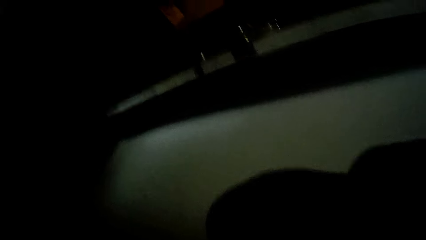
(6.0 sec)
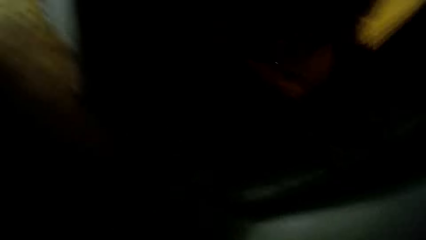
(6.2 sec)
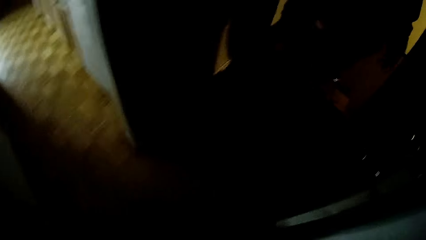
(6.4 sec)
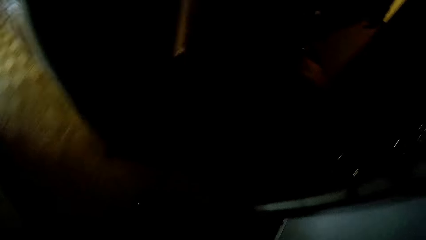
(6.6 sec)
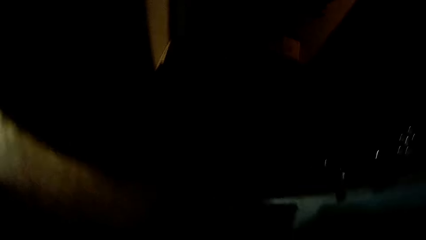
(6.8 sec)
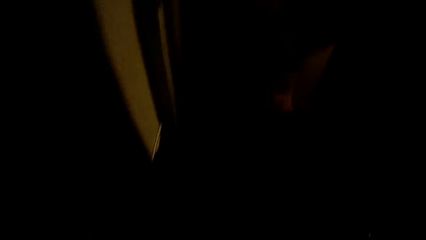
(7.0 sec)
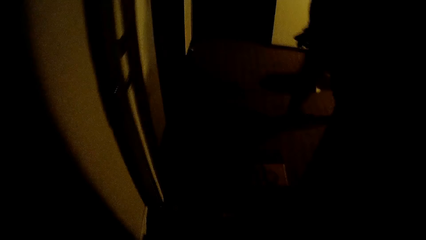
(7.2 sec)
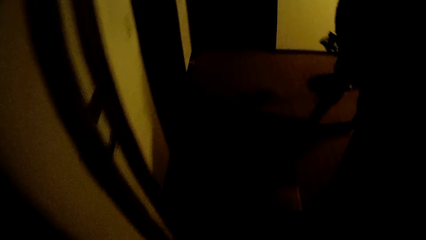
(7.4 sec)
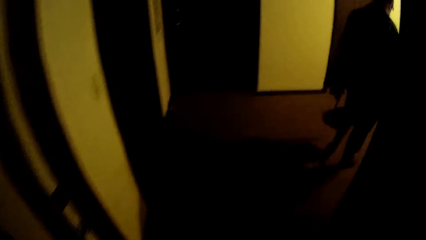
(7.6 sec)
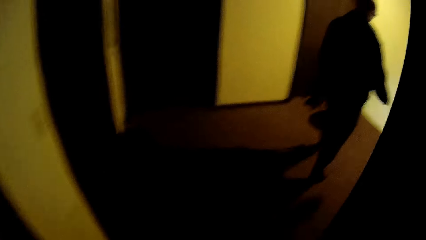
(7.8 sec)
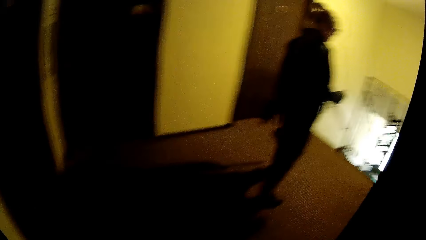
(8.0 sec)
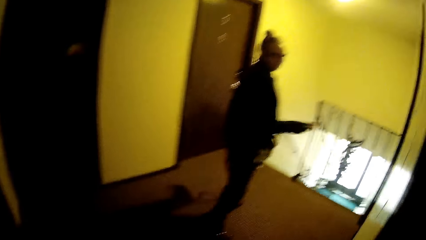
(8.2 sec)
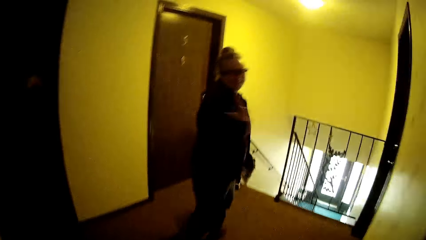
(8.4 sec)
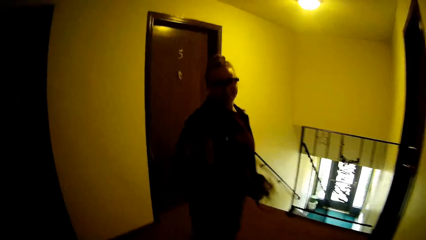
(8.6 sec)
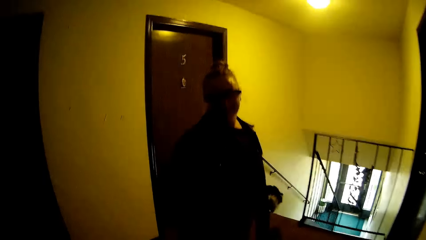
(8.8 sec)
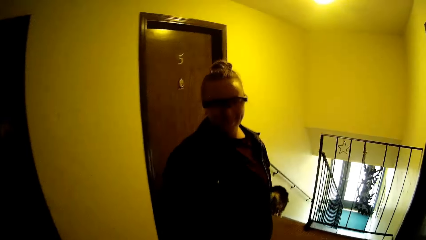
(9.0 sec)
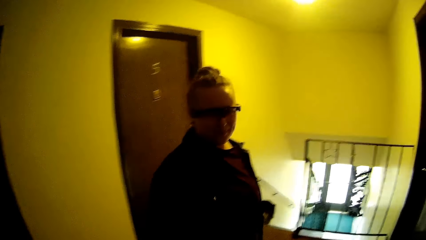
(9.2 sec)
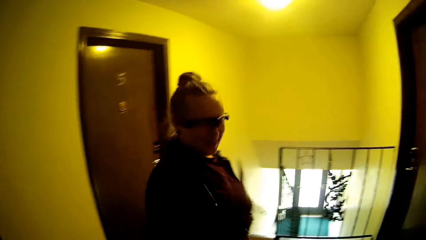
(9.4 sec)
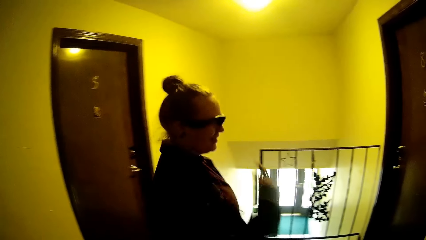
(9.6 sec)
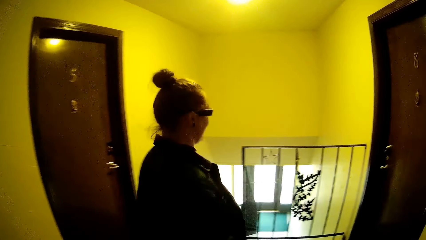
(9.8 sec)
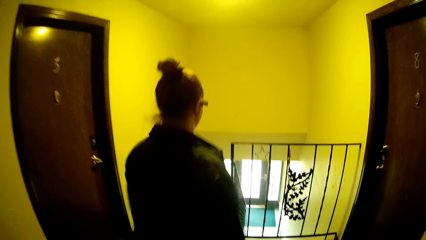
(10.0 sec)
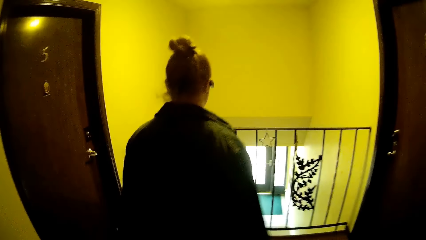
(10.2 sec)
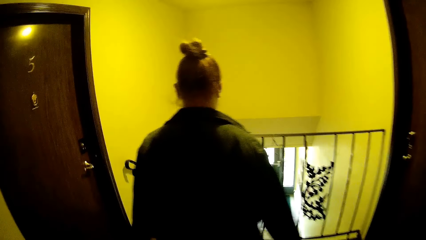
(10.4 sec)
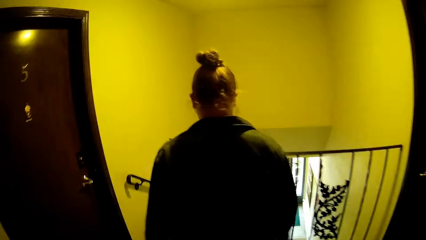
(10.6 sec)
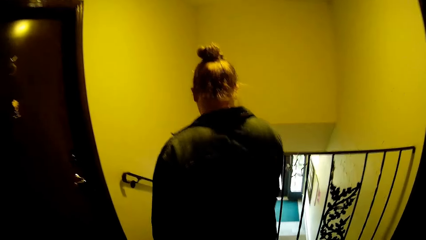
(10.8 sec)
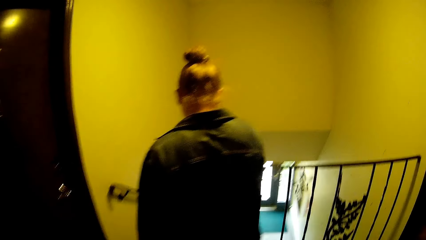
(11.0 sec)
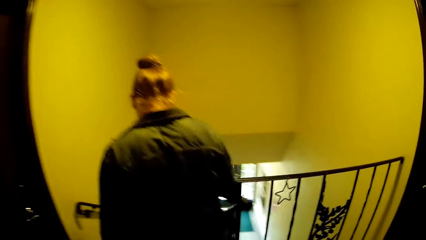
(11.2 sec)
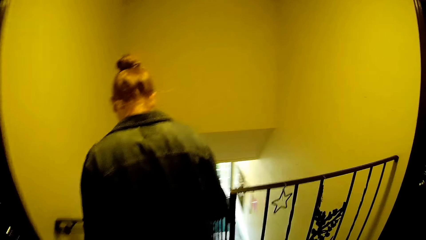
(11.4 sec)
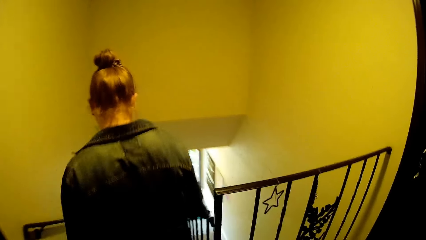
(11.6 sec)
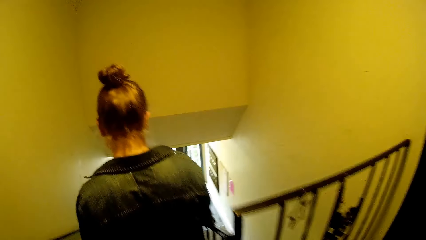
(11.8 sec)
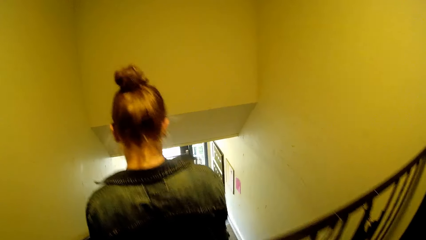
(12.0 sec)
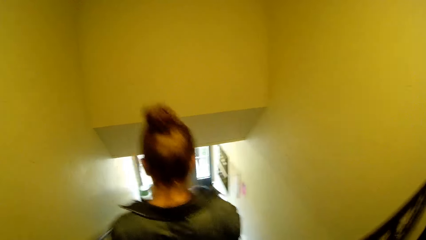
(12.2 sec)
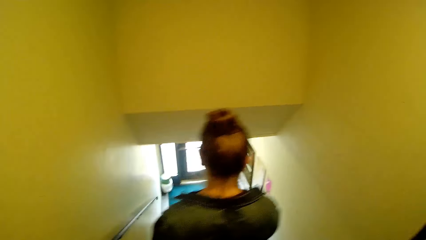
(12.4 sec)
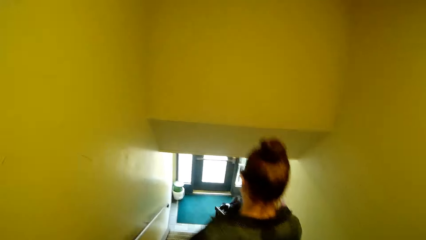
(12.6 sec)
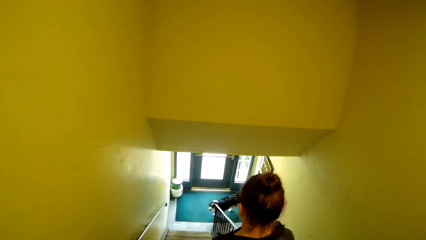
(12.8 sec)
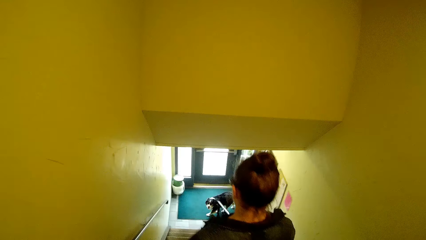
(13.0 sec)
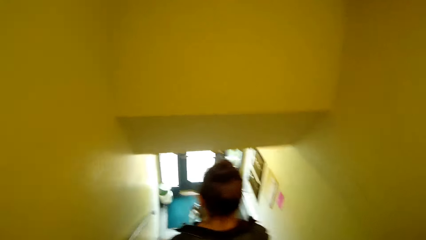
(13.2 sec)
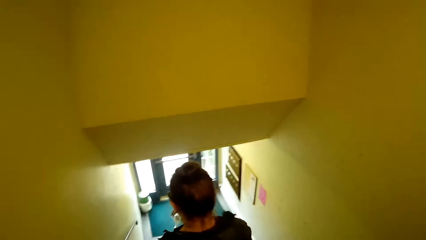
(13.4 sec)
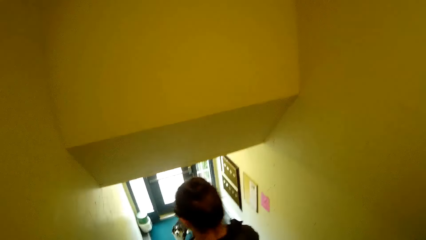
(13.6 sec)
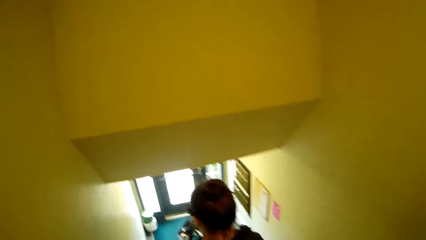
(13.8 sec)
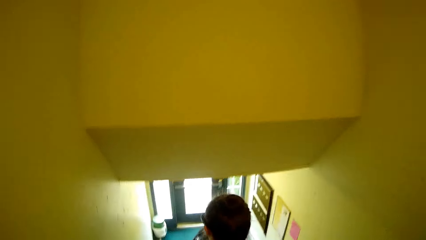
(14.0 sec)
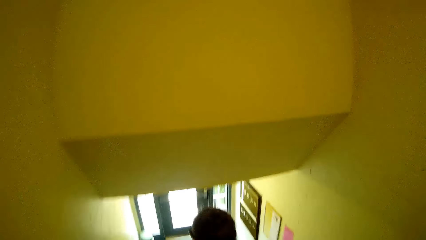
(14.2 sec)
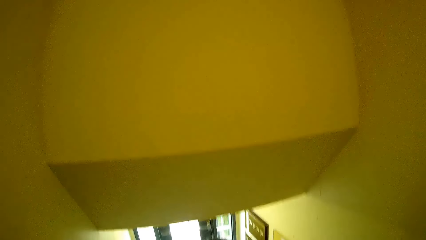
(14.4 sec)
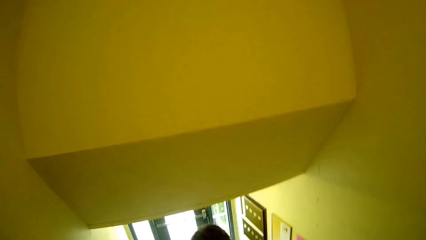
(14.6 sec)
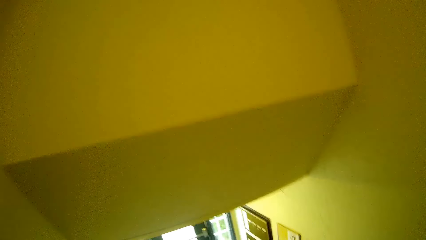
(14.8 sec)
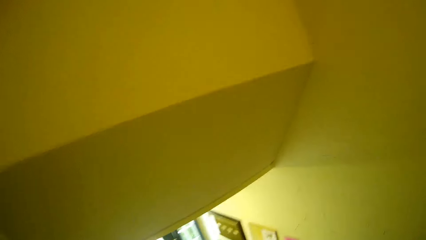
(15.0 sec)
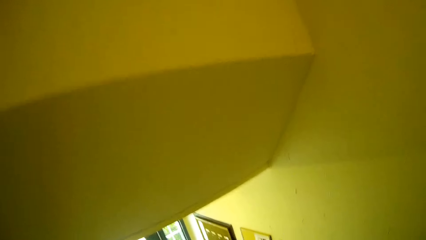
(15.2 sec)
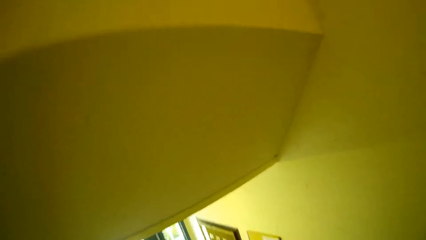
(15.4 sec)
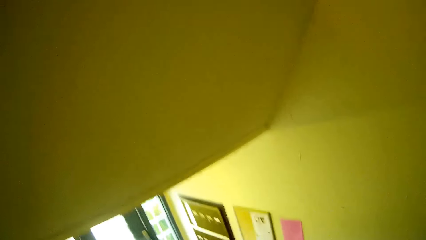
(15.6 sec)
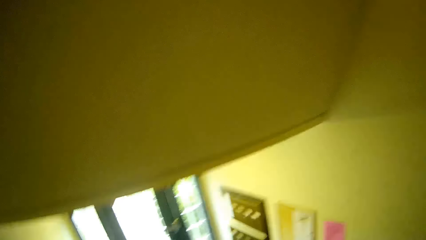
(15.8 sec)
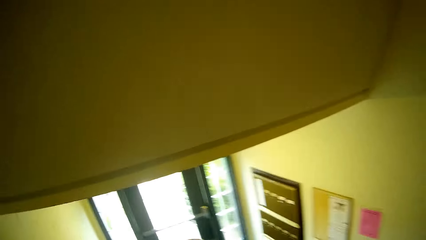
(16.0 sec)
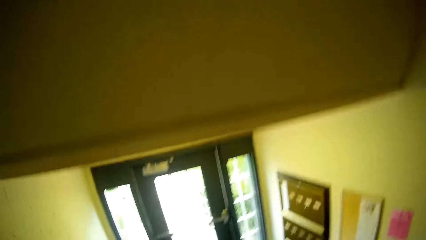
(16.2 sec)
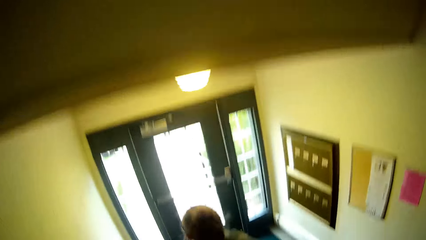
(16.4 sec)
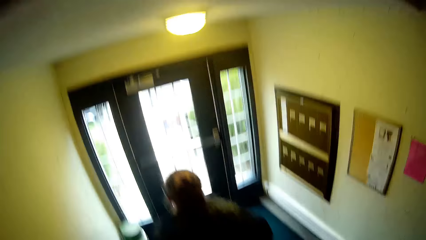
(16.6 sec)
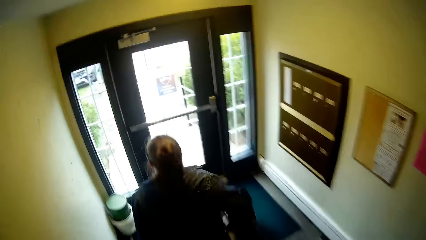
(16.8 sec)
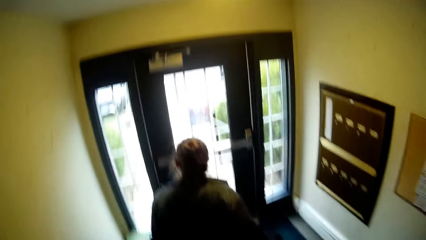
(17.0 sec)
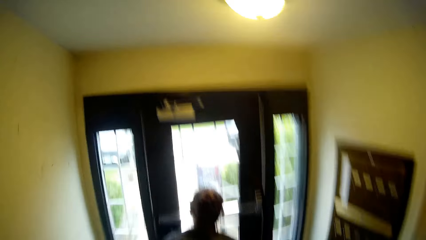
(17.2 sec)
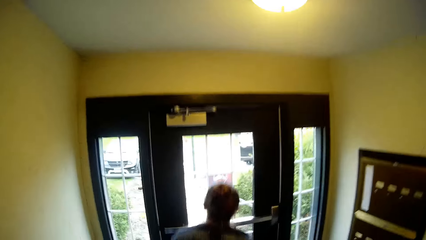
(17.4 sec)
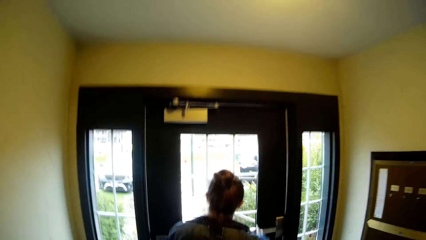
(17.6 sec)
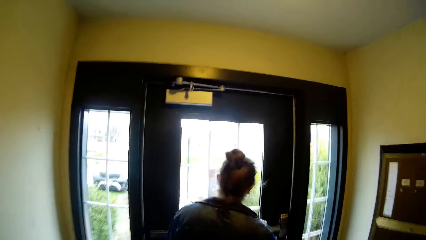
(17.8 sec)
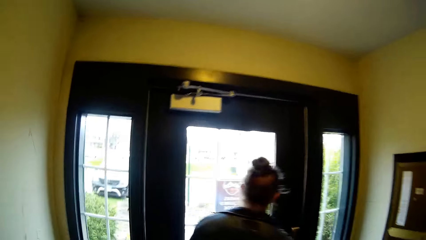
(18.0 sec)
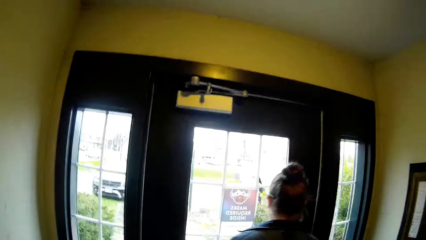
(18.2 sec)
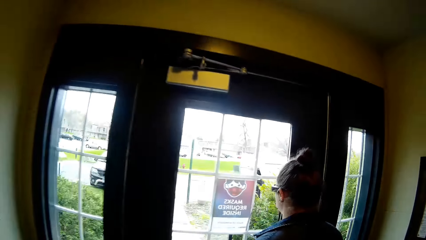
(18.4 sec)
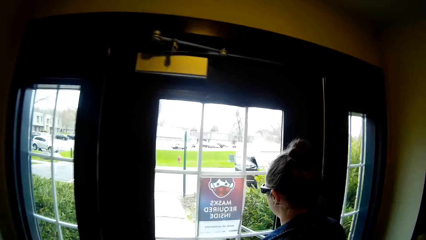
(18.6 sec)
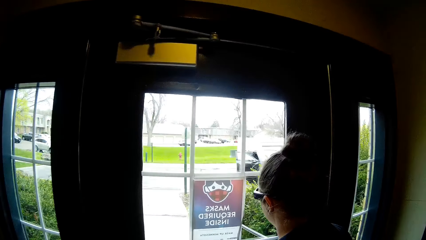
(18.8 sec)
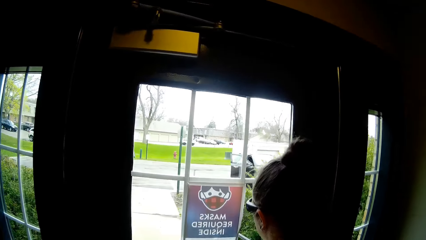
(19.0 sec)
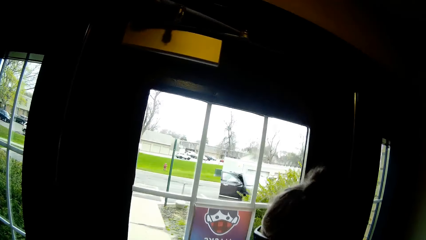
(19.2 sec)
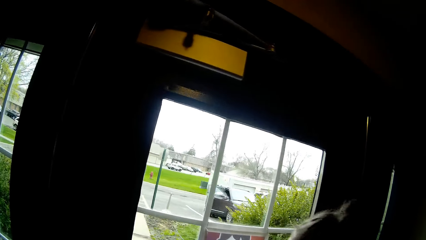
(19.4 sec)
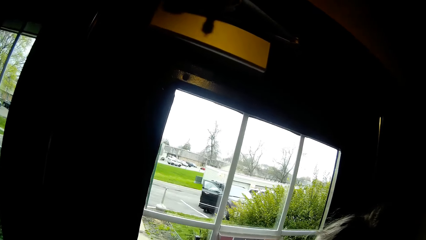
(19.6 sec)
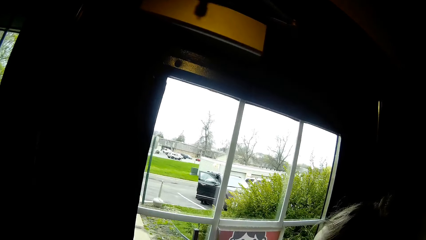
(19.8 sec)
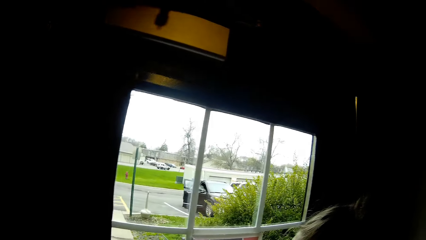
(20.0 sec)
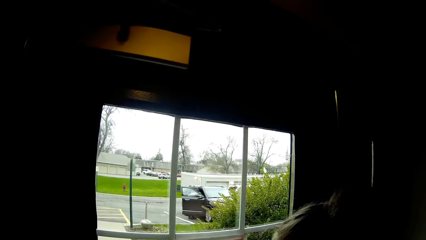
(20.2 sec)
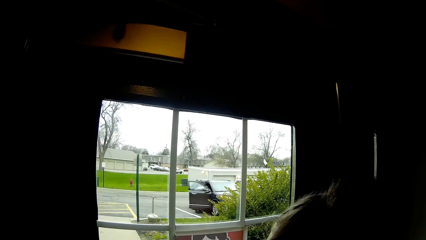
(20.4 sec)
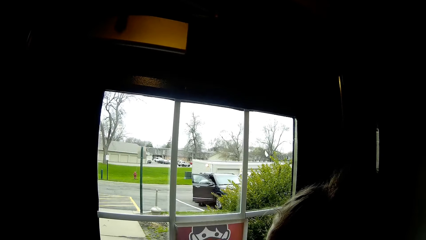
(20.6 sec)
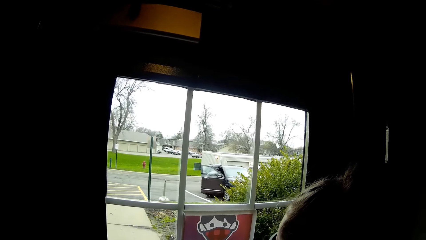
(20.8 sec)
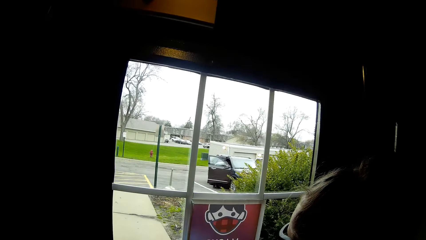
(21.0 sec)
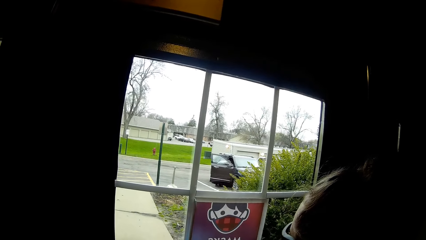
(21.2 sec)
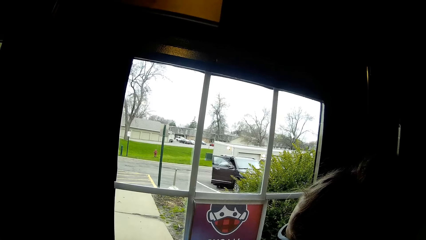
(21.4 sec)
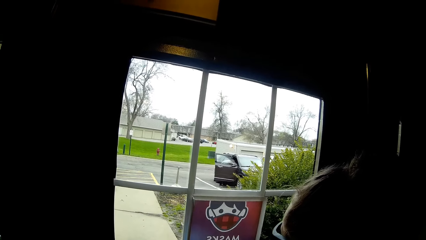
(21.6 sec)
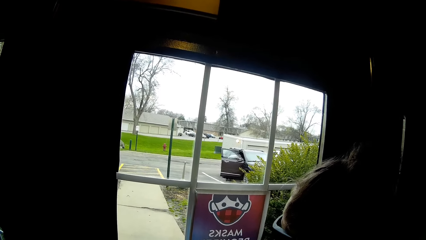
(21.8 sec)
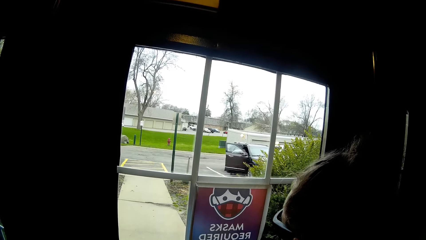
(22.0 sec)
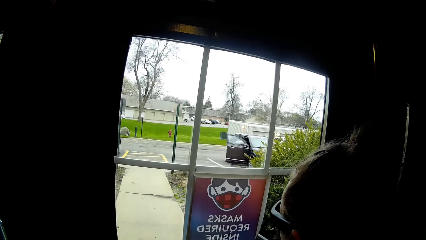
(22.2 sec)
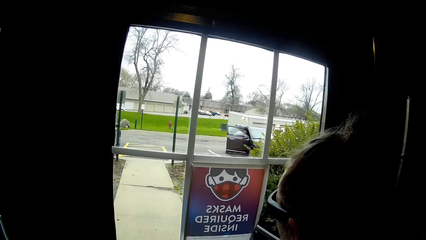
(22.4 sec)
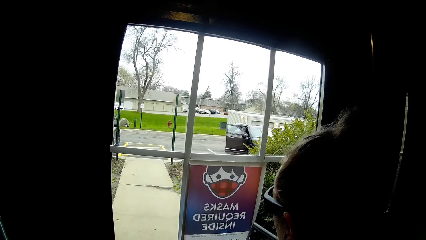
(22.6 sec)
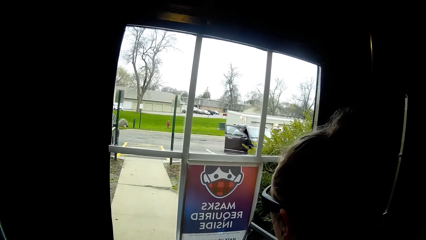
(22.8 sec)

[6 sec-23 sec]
The camera wearer looks around. They move around. They walk down a flight of stairs with a woman.
